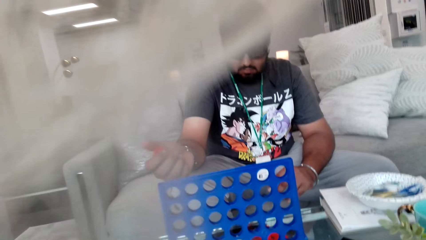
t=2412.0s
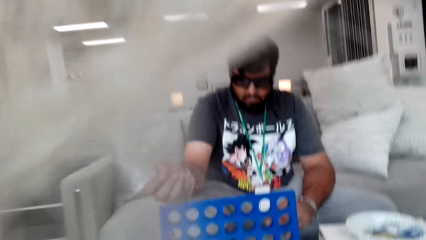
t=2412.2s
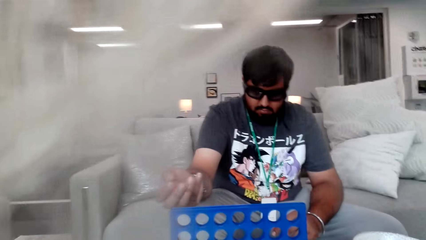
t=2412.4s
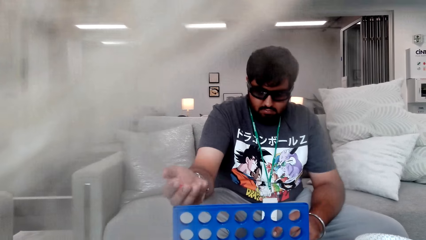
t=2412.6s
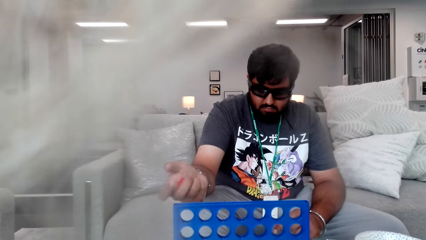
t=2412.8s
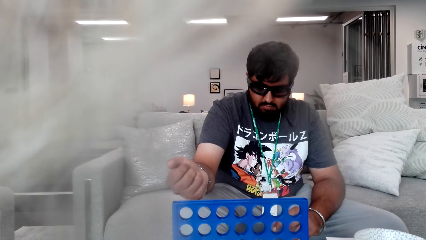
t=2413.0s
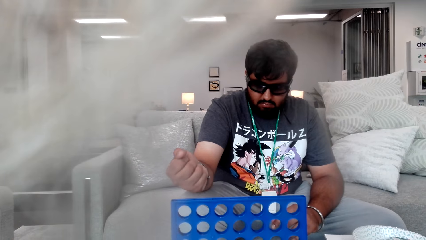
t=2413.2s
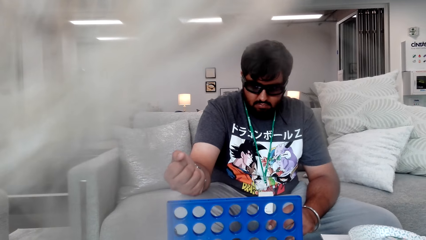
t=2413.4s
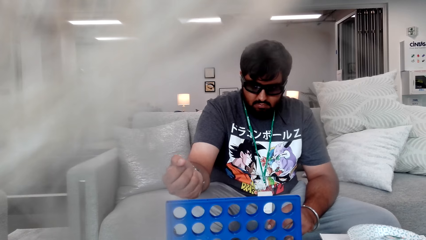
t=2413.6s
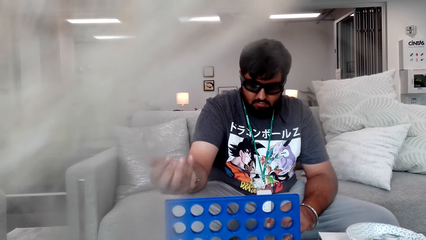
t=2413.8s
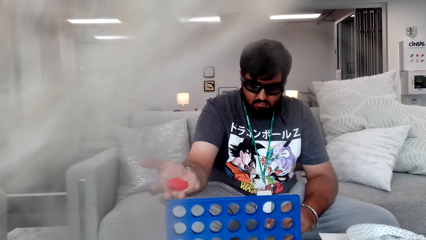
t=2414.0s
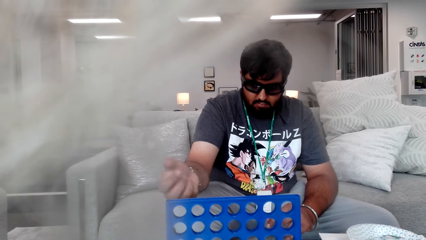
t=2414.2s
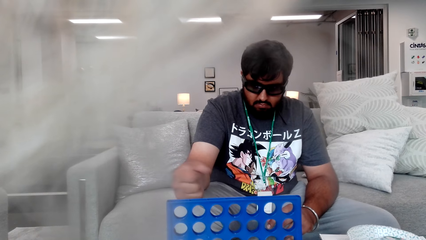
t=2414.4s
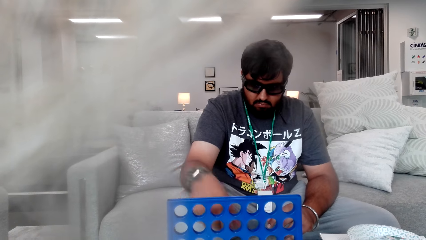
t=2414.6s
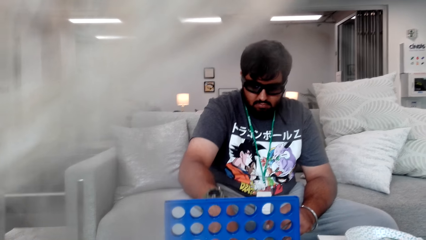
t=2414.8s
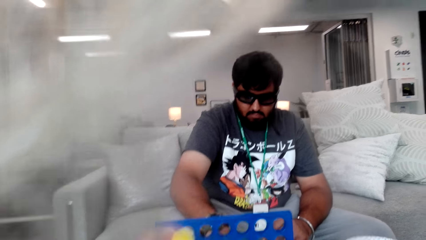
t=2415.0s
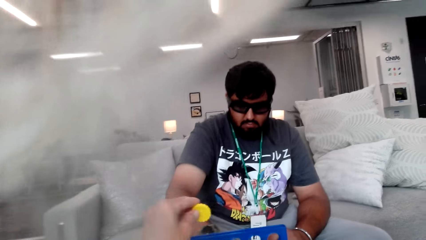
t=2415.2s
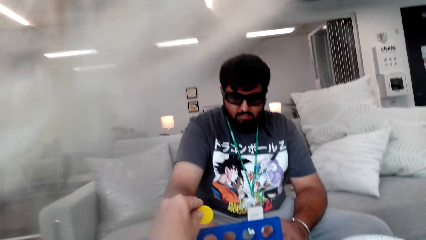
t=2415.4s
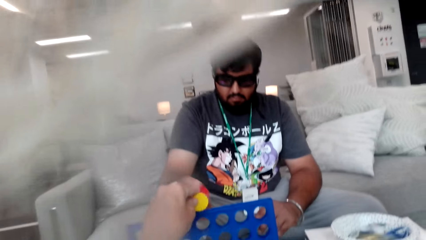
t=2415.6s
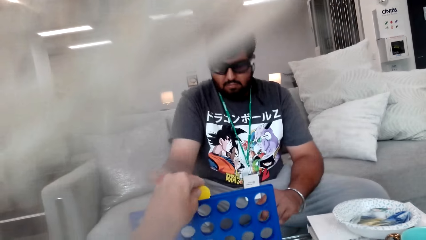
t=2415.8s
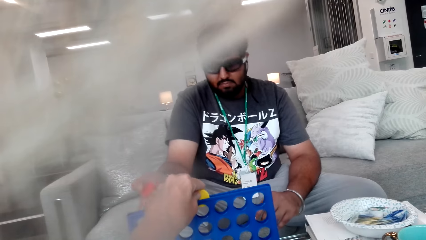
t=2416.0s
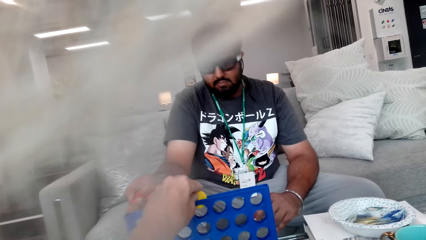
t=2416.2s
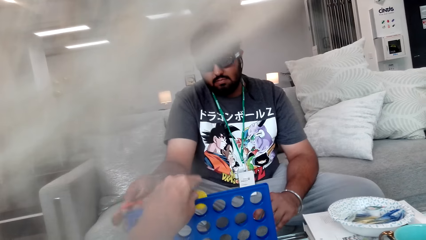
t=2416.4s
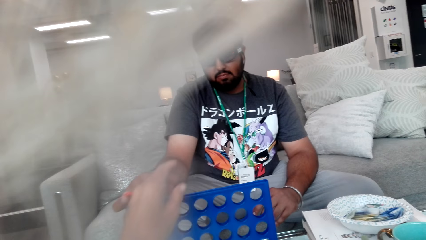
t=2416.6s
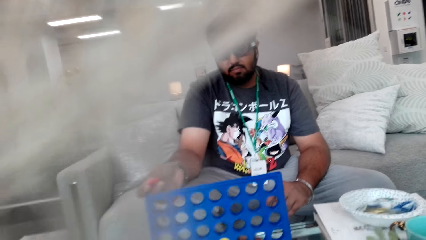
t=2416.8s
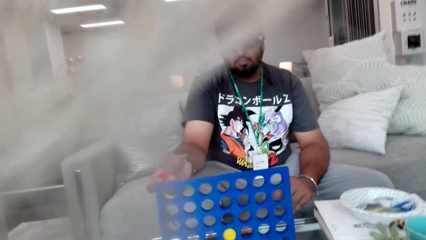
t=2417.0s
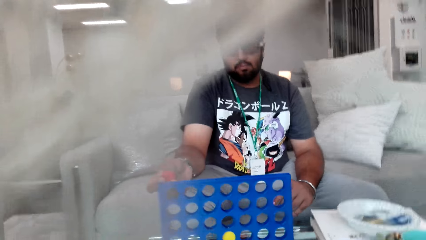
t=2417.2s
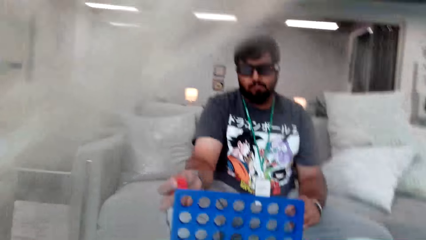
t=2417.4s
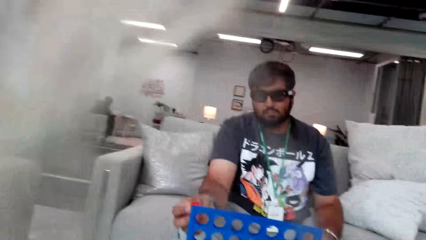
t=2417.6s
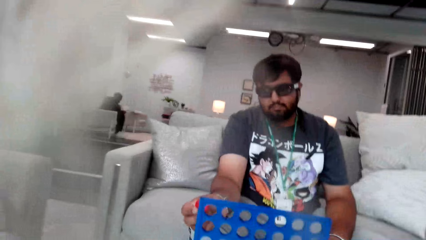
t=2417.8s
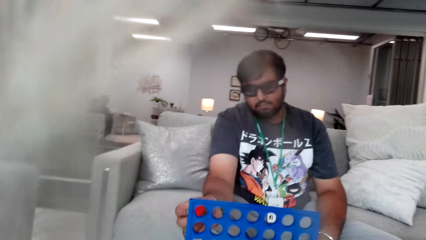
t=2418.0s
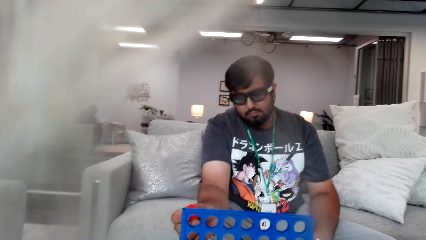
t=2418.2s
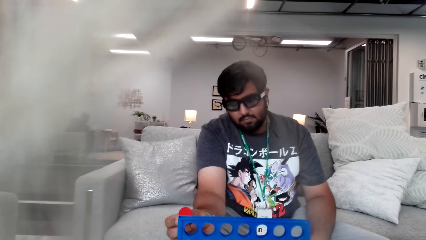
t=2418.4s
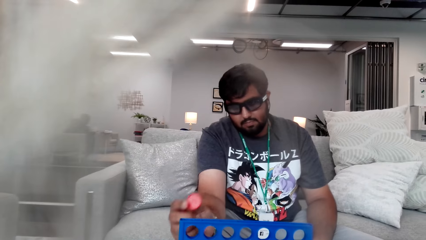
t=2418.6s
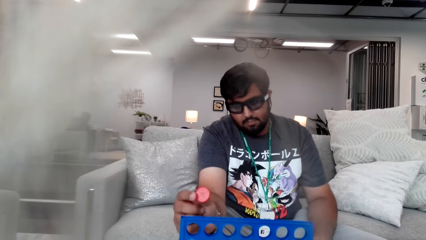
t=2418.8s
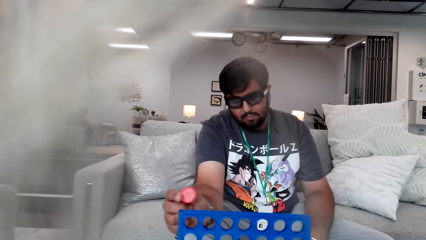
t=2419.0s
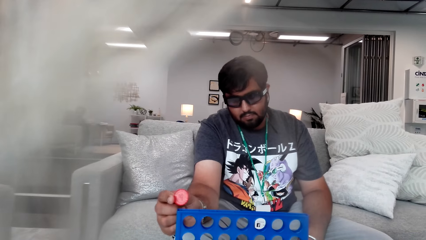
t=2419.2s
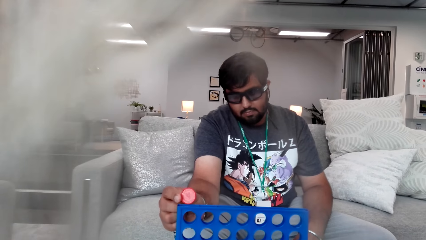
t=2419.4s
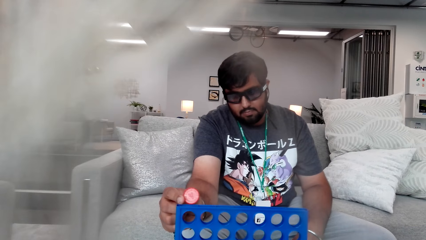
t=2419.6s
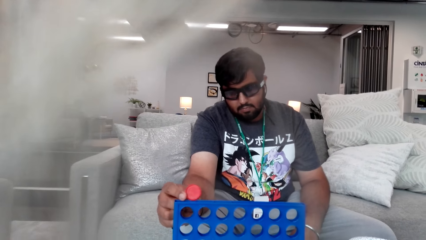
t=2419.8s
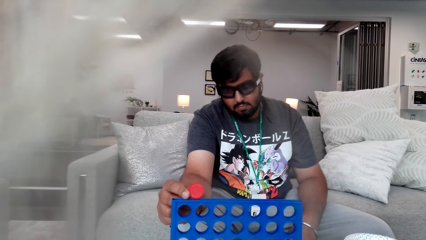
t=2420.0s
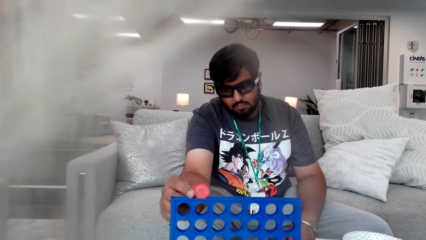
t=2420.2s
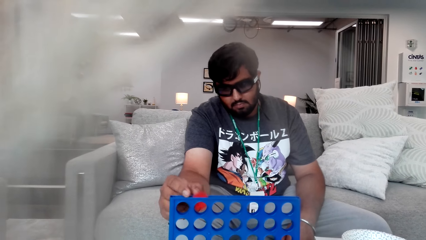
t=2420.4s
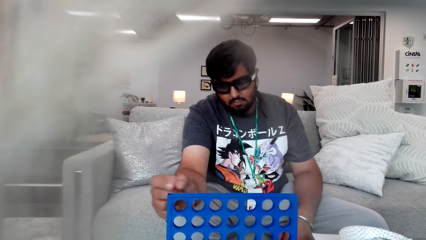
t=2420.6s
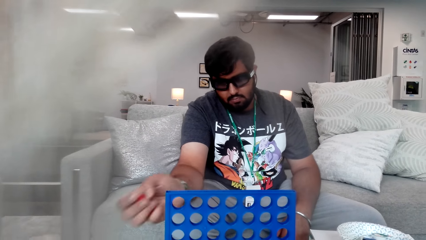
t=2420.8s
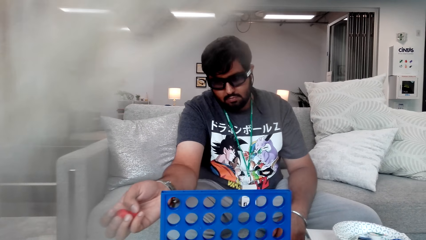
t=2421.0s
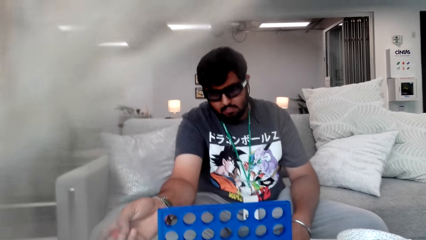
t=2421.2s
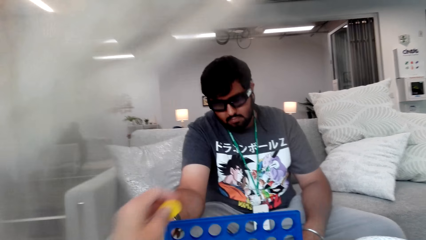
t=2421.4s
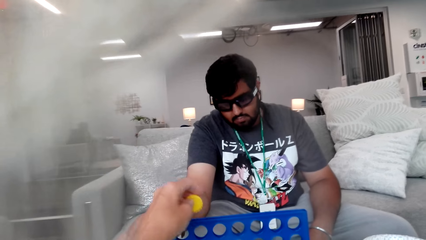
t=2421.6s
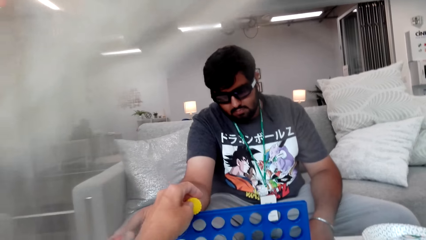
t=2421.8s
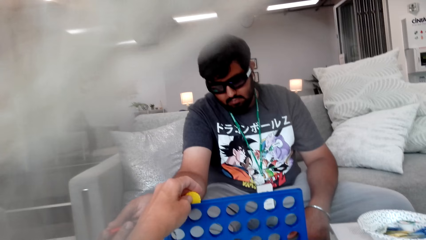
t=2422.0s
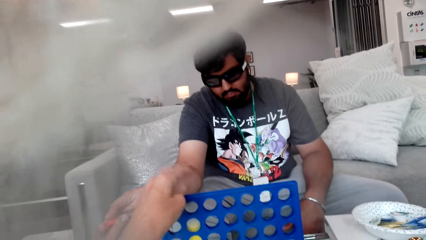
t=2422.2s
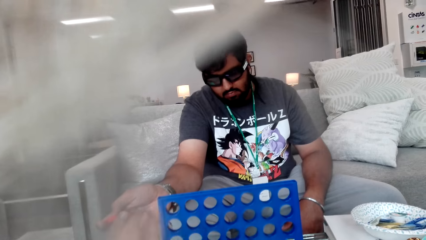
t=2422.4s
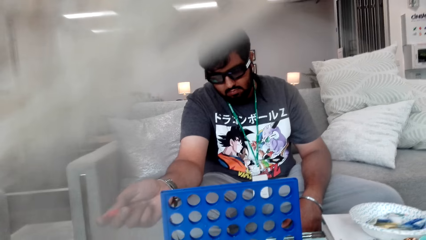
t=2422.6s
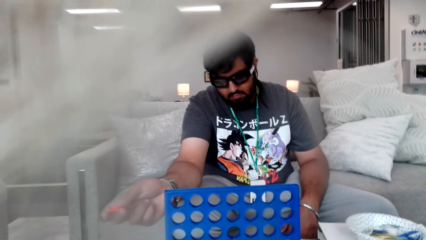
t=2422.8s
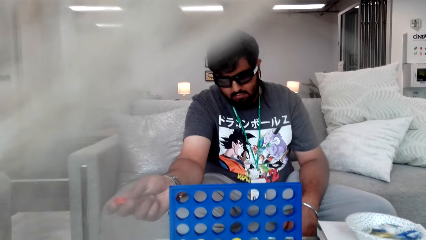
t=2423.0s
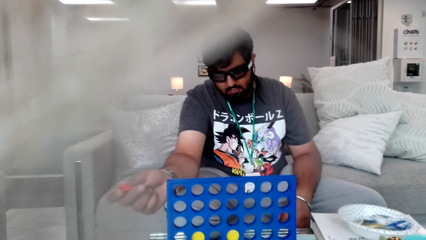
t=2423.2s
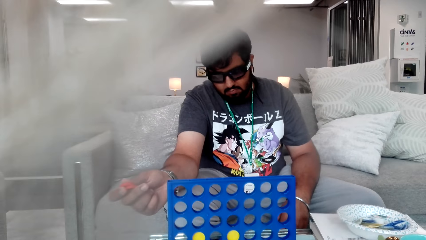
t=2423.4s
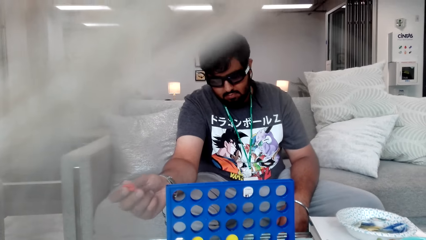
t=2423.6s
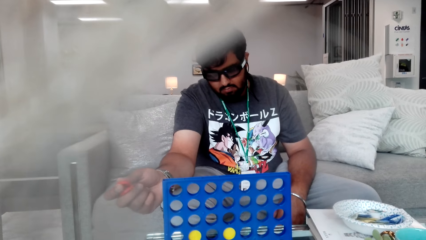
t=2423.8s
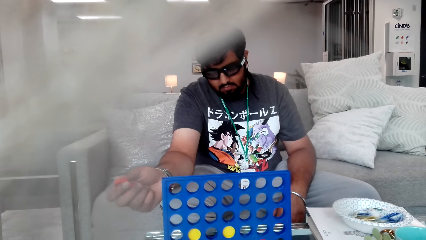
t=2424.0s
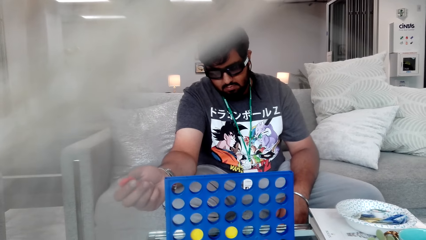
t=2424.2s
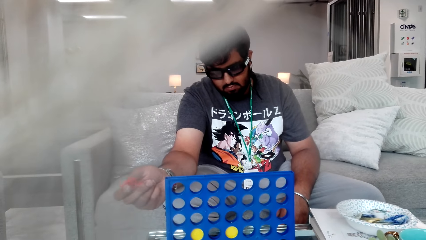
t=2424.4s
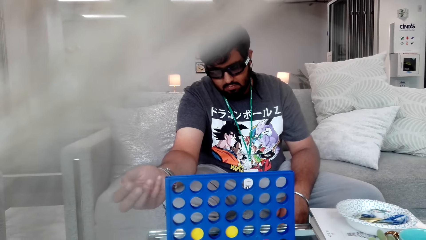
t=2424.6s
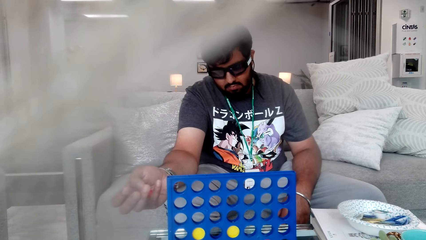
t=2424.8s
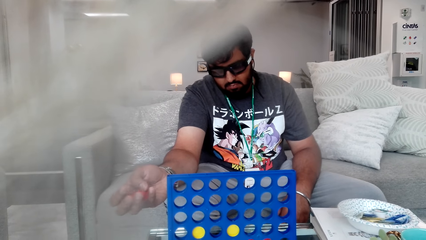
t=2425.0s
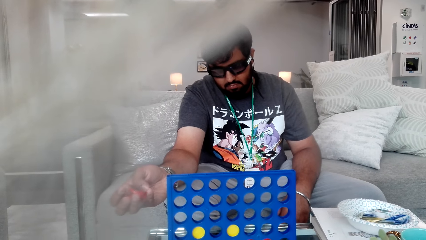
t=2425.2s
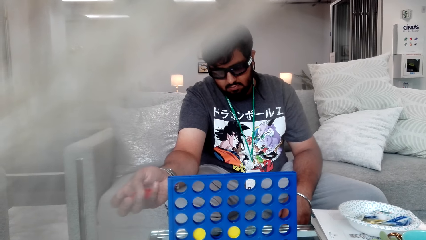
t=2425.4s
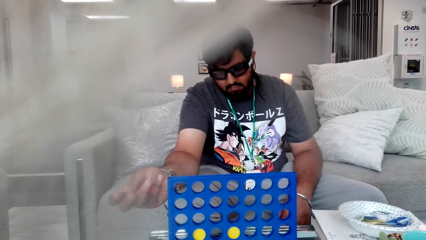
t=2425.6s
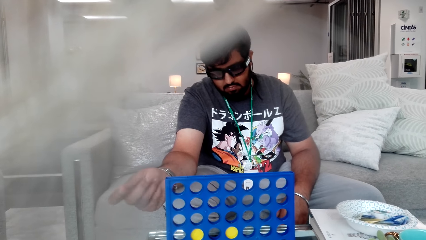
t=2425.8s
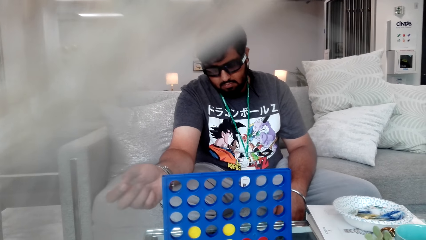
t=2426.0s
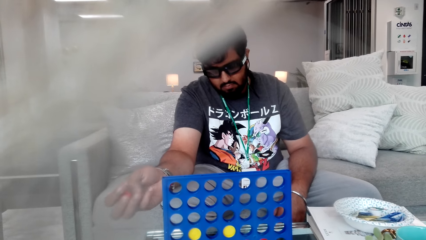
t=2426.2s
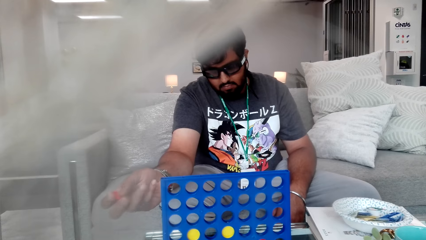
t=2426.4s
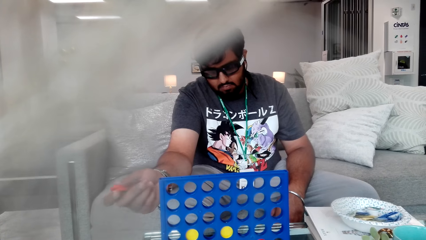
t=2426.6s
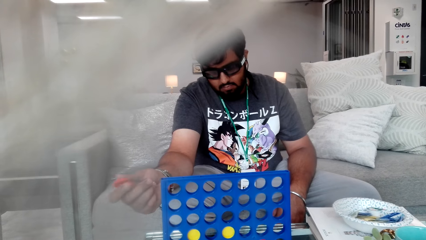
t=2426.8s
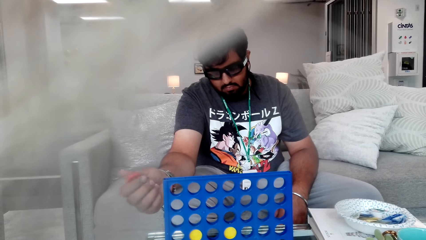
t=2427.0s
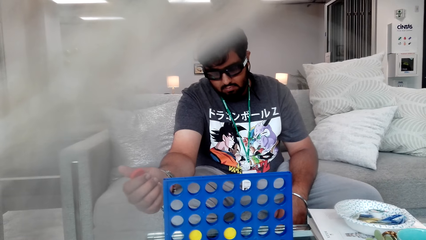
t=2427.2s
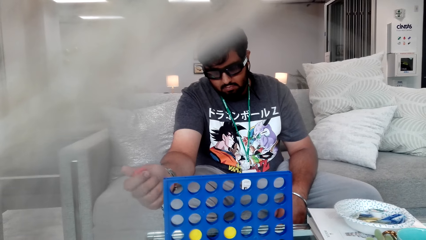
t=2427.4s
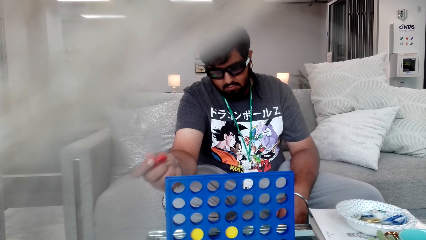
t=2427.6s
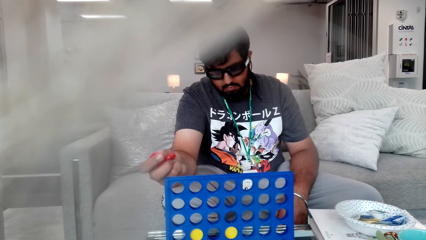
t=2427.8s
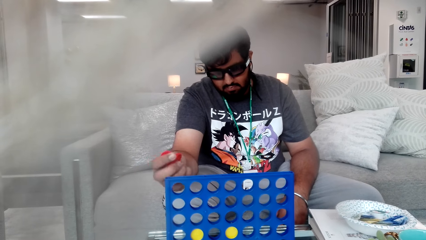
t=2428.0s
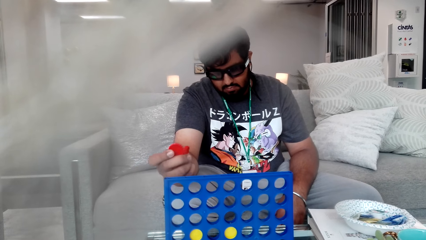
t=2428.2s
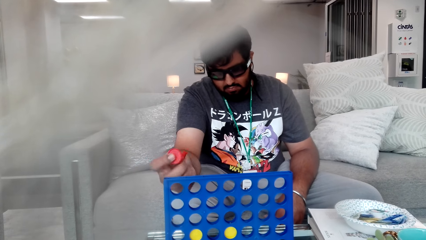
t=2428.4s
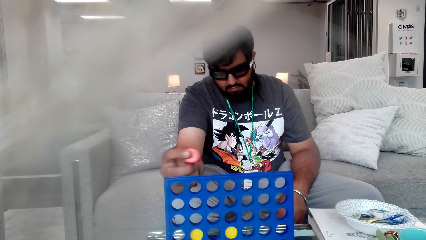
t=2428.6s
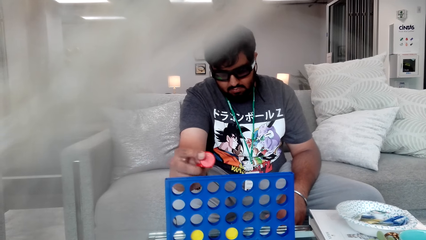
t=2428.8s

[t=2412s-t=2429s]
A man moves pieces in his hand. The camera wearer drops a piece in the board. The man drops a piece in the board. The camera wearer drops a piece in the board.
